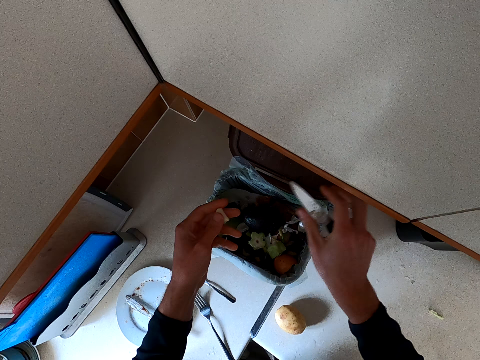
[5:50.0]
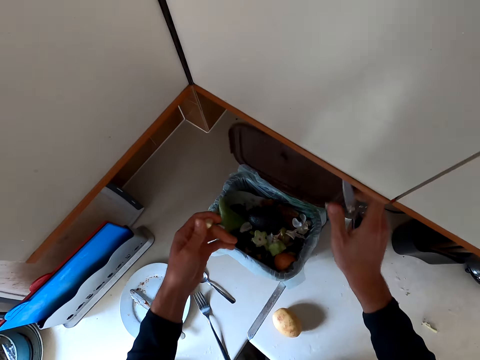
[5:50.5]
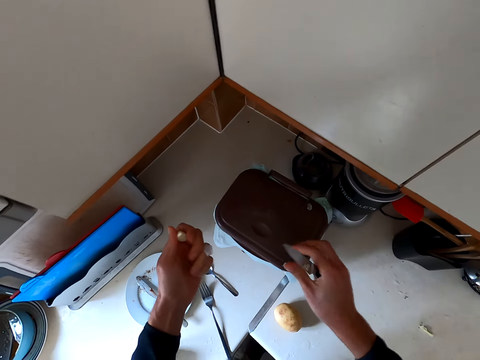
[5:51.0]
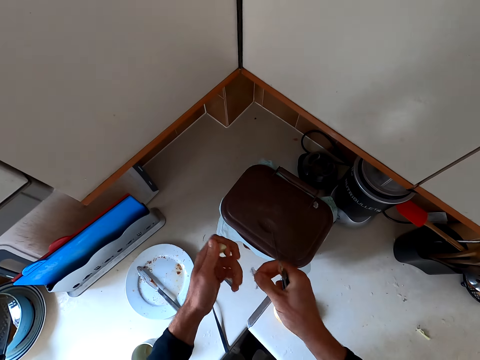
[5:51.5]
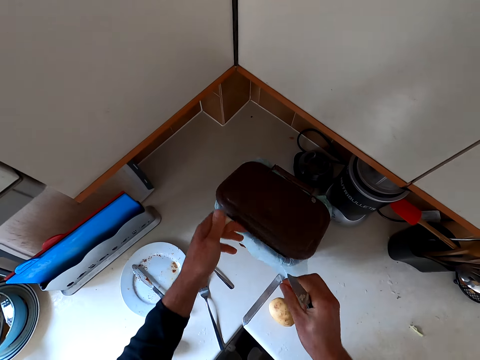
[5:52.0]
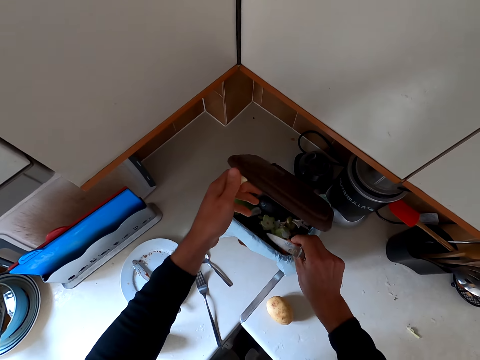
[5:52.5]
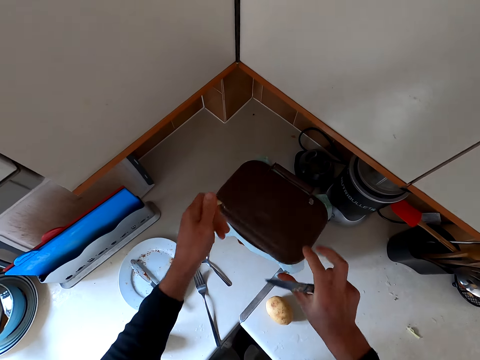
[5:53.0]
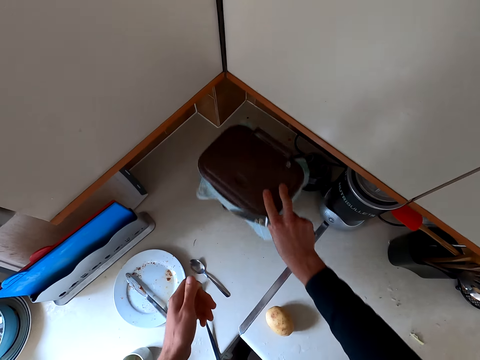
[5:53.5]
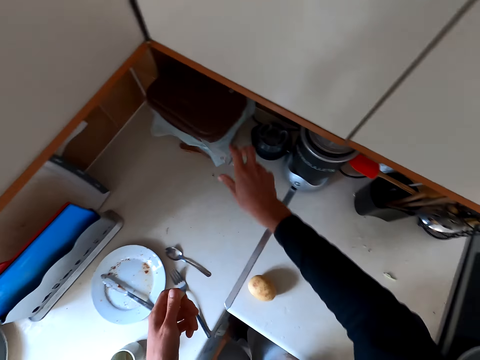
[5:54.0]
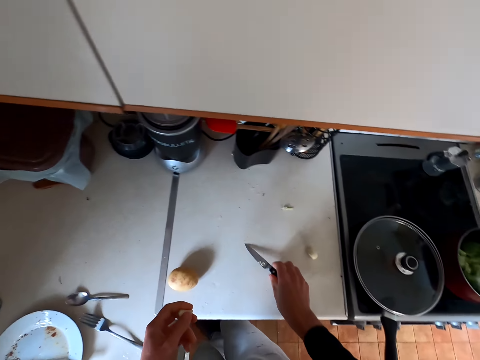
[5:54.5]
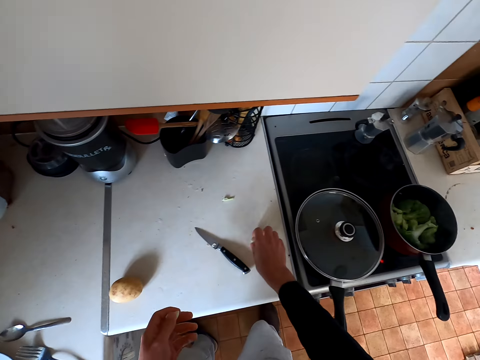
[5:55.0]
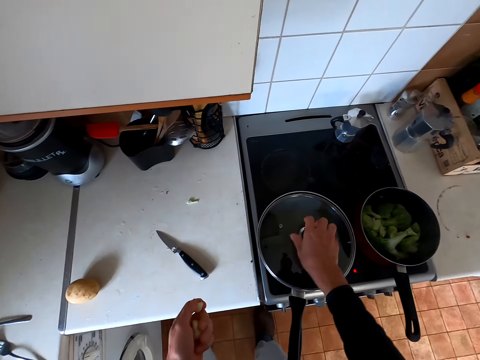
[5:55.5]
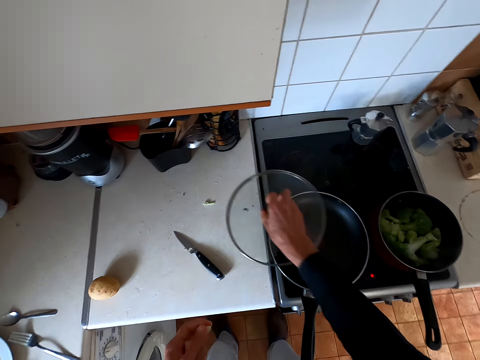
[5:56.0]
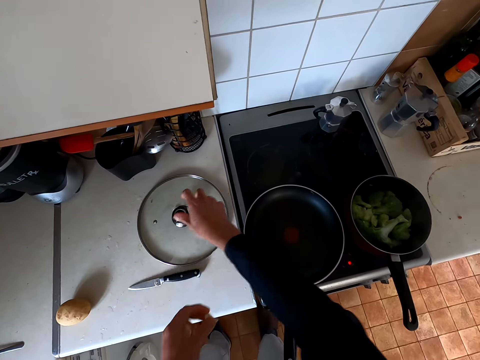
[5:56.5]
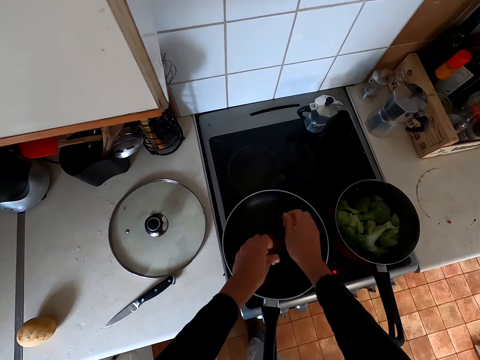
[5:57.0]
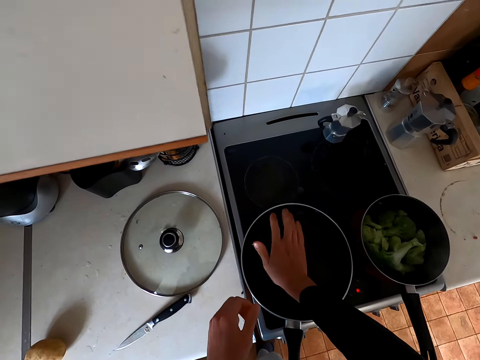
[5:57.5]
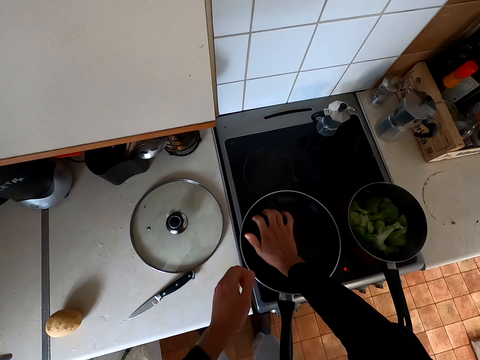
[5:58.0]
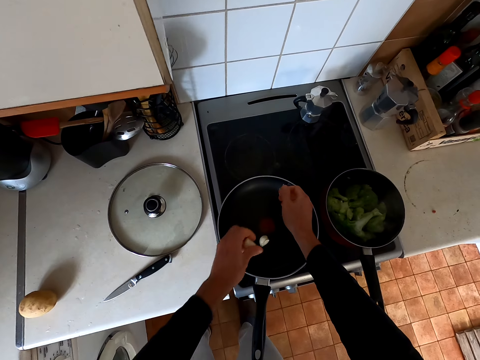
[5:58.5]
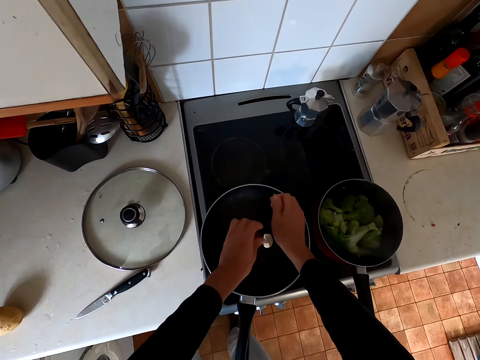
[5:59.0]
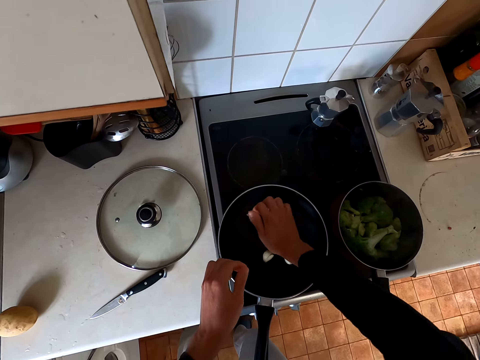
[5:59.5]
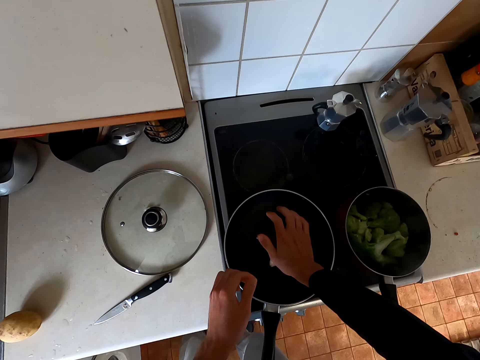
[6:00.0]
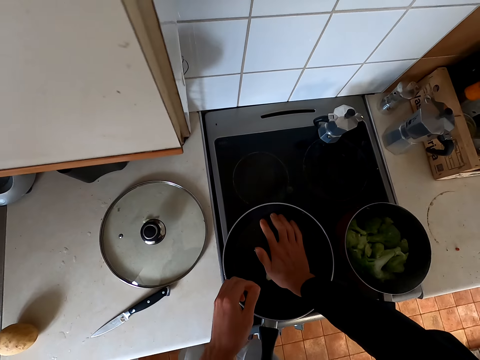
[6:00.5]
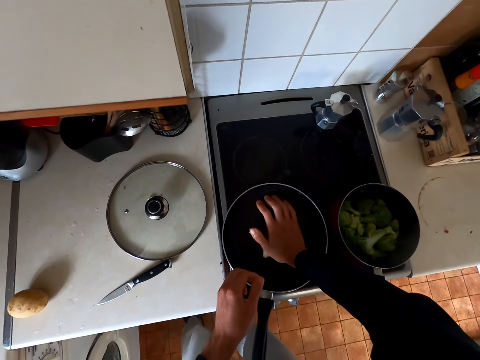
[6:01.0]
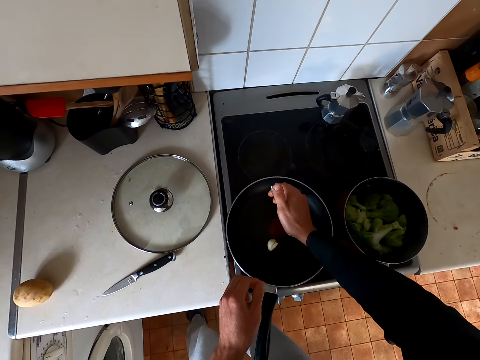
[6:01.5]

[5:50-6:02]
The camera wearer closes the bin. They open the bin. They put the peels in the bin. They close the bin. They push the bin at the corner. They put the knife down on the table. They pick up the garlic on the table. They open up the cooking pan. They put the lid on the table. They put the garlic or onion in the pan. They crush the garlic on the cooking pan with a hand.

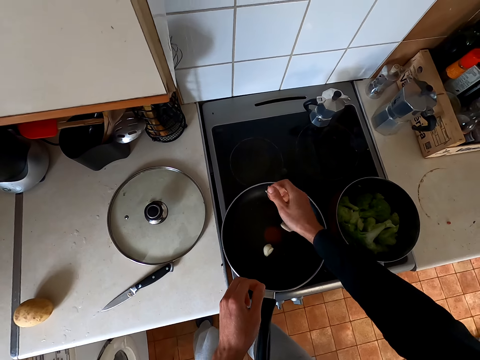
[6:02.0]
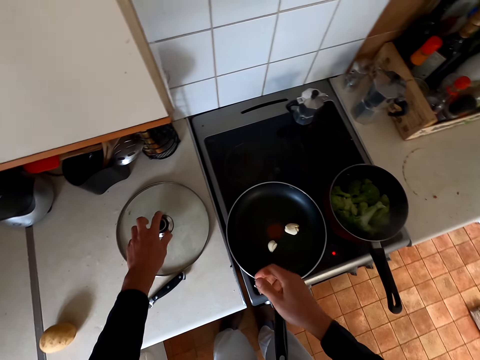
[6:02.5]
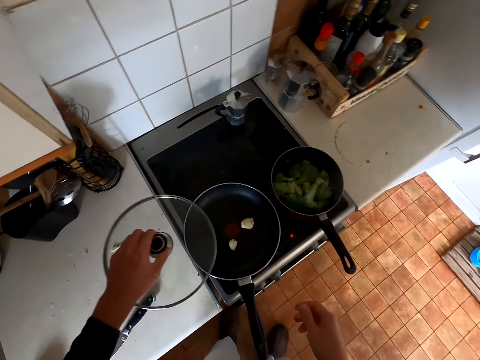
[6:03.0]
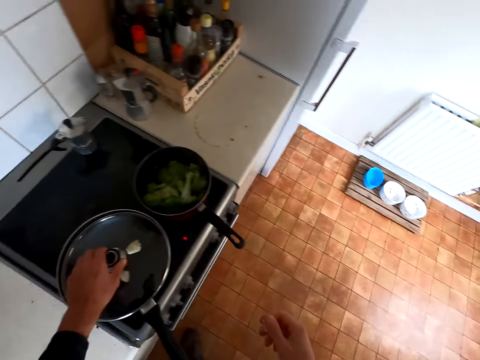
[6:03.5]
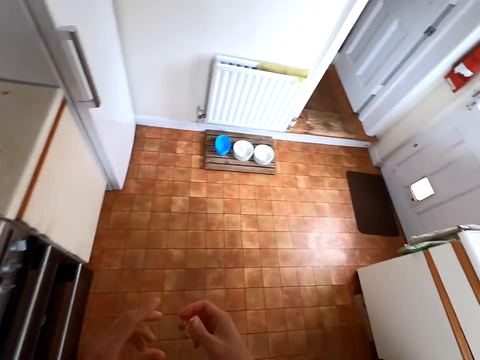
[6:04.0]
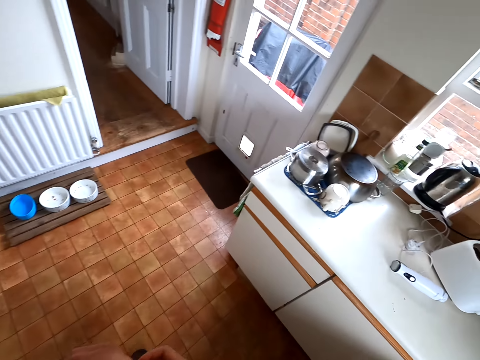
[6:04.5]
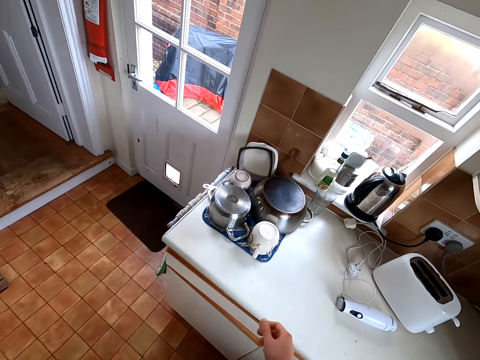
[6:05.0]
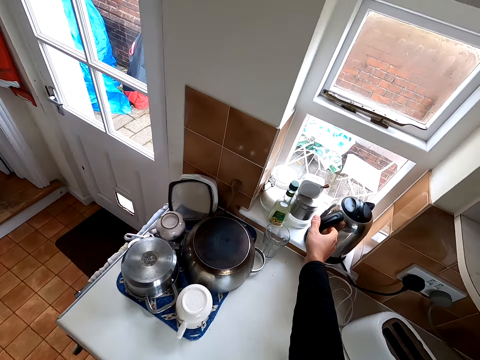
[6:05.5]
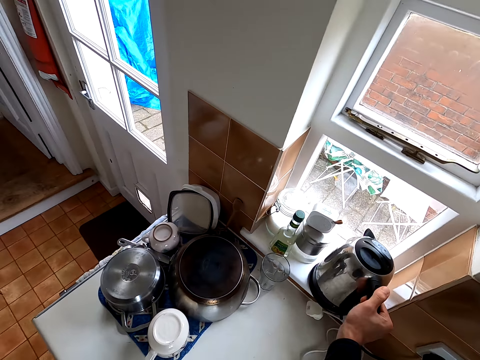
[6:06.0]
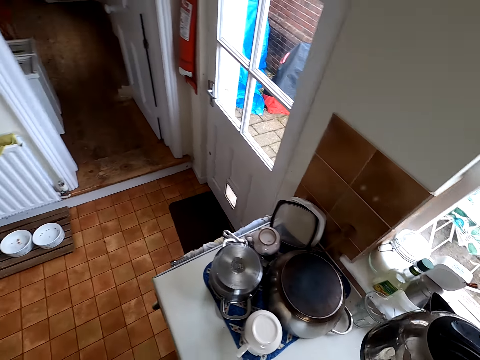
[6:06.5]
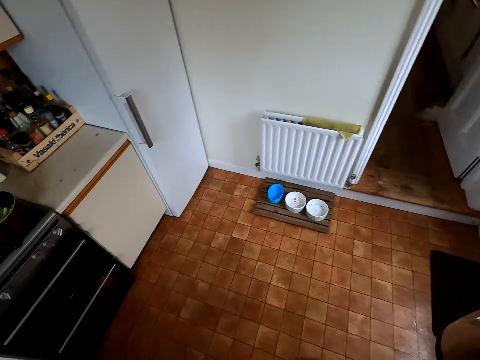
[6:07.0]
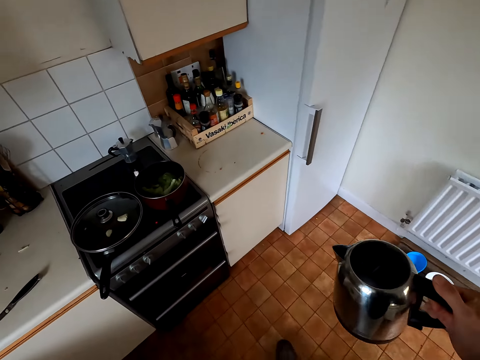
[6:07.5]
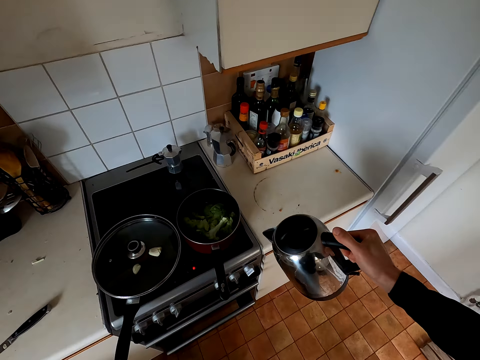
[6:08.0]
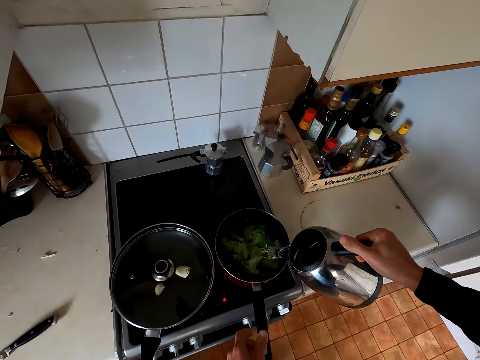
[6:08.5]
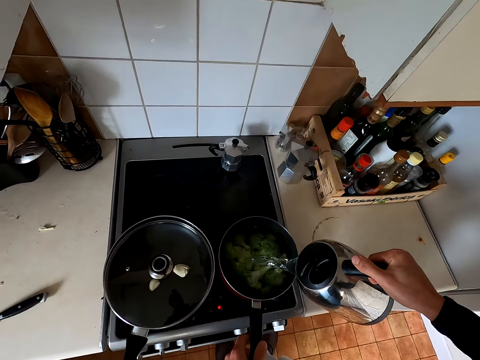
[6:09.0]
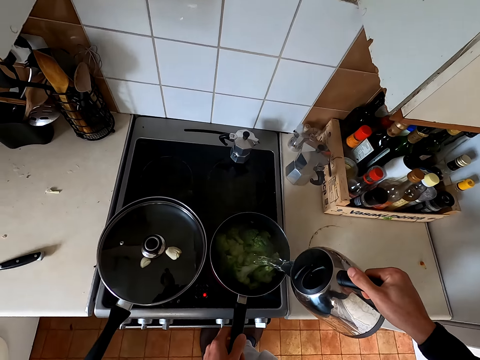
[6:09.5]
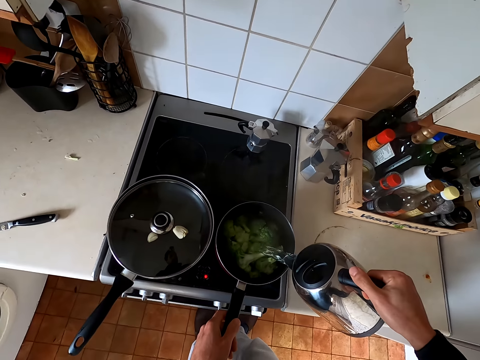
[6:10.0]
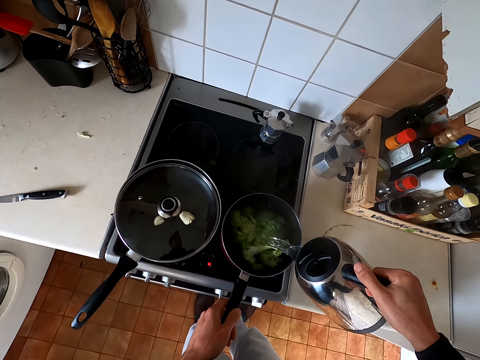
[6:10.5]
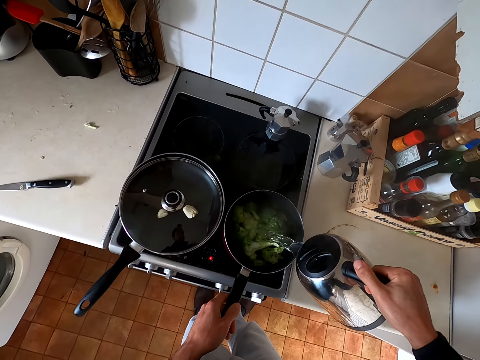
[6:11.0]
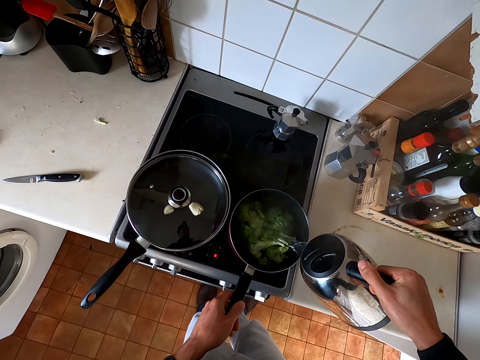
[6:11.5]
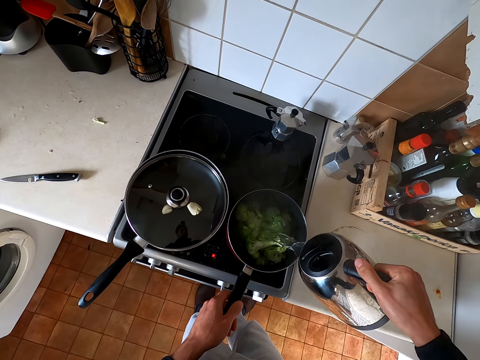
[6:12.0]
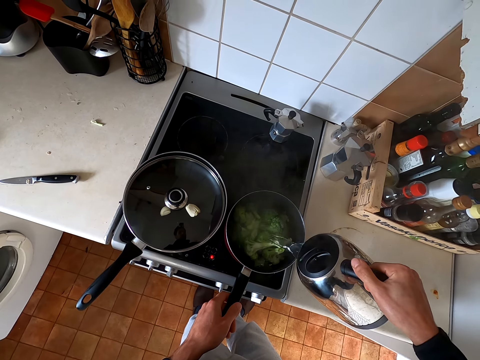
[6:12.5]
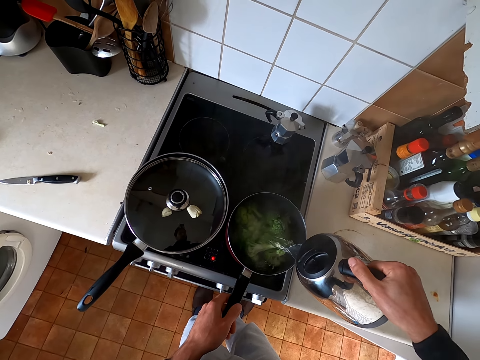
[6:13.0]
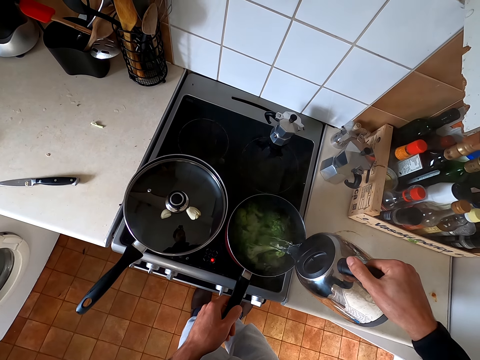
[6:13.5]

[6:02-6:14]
The camera wearer picks up the lid and covers the cooking pan with the lid. They walk toward the cabinet. They pick up the water heater jug or kettle. They hold the kettle. They walk to the cooker. They pour the hot water in the pan with broccoli.

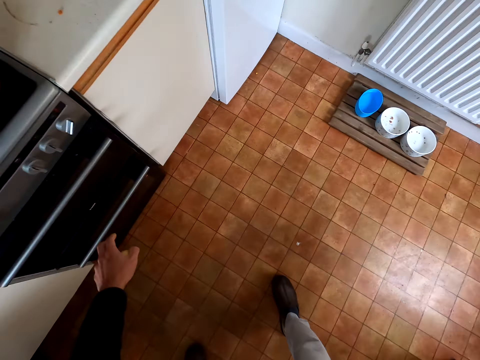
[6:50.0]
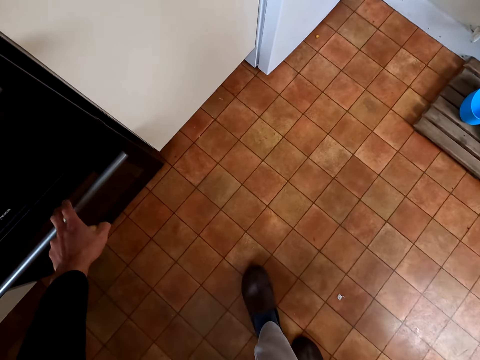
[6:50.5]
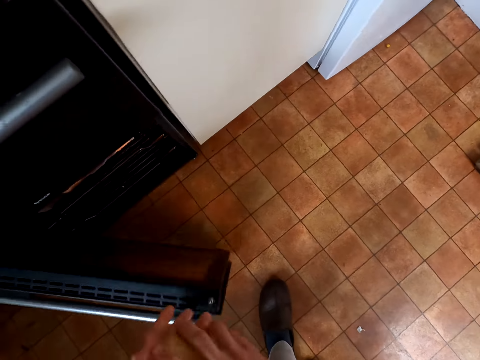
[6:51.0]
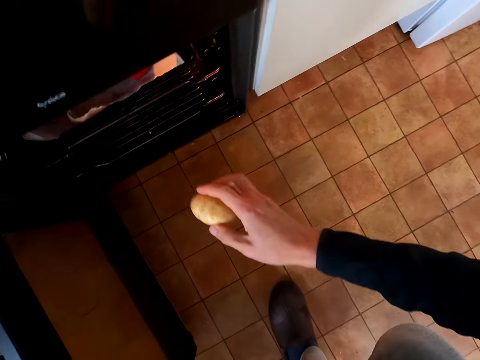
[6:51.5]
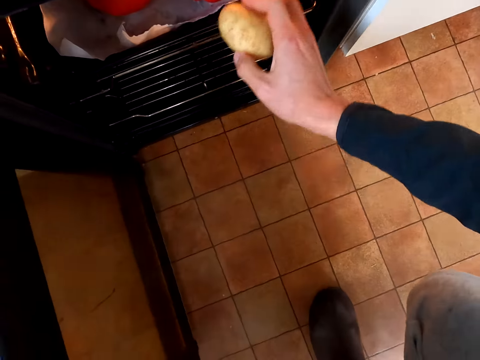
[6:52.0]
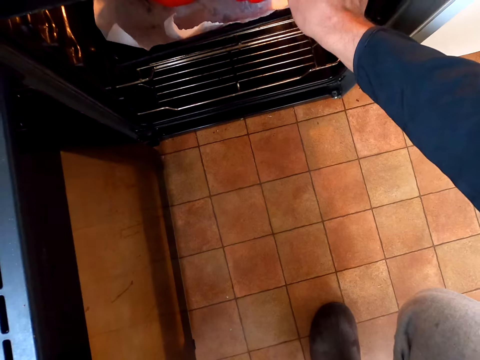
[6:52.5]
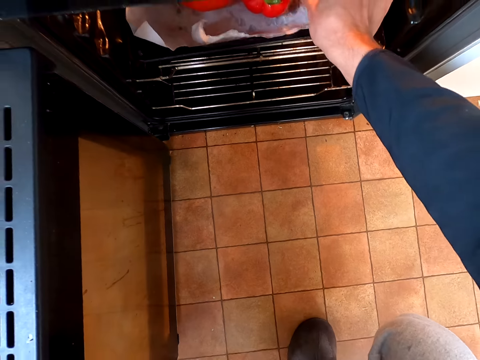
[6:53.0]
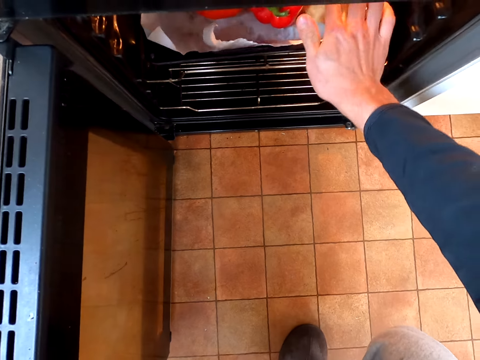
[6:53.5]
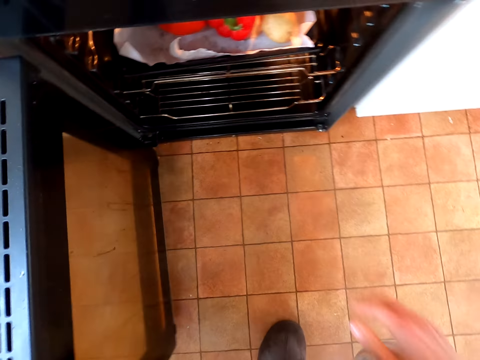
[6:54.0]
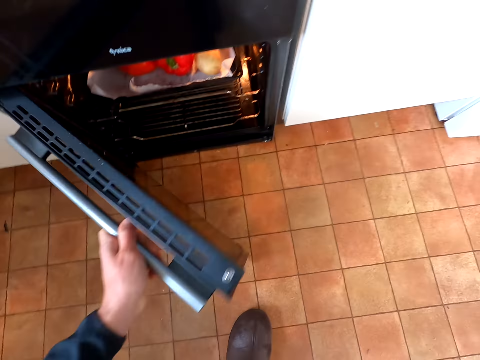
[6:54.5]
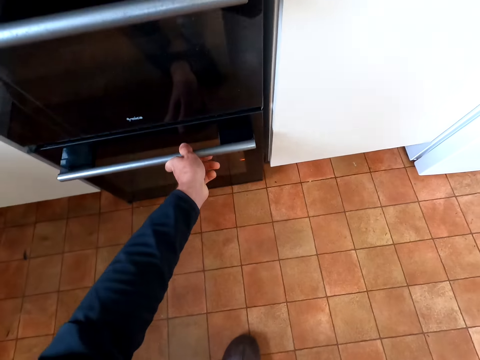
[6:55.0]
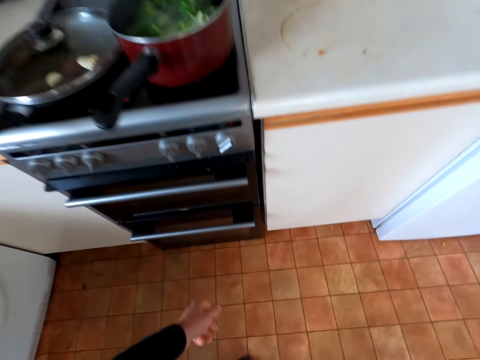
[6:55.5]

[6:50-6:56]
The camera wearer opens up the oven door. They put the potato inside the oven. They close the oven door.
